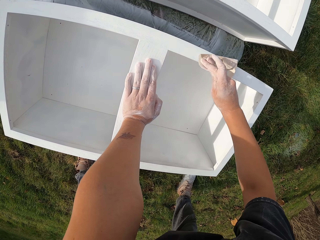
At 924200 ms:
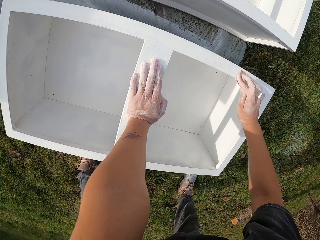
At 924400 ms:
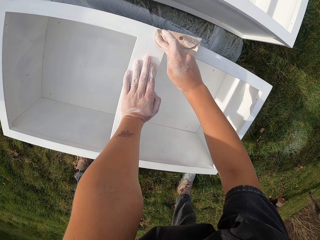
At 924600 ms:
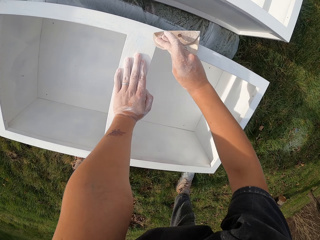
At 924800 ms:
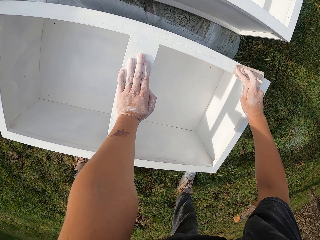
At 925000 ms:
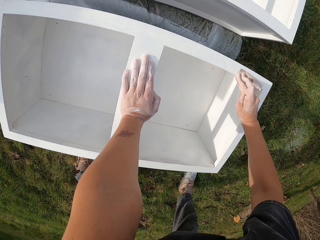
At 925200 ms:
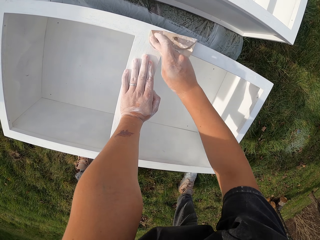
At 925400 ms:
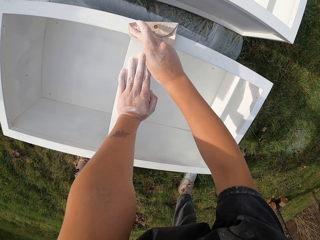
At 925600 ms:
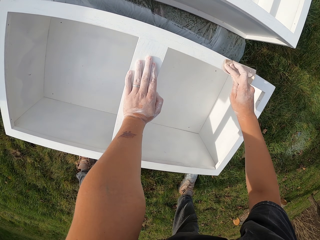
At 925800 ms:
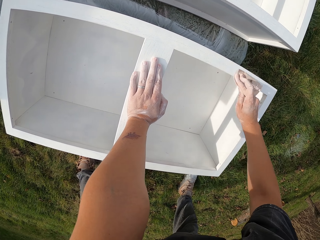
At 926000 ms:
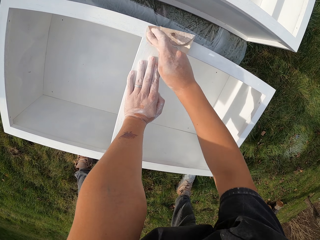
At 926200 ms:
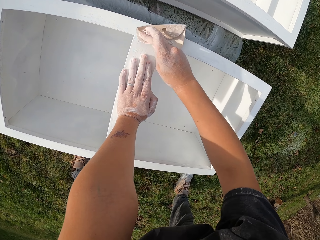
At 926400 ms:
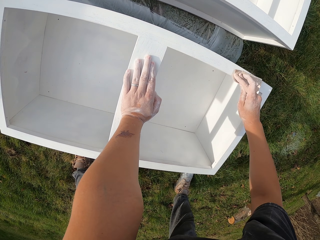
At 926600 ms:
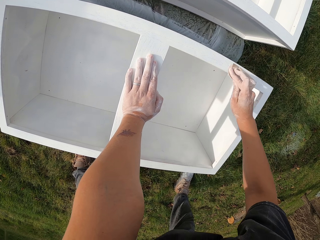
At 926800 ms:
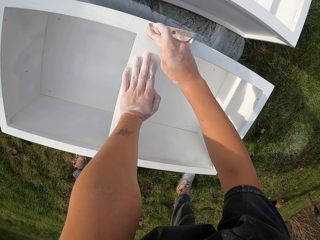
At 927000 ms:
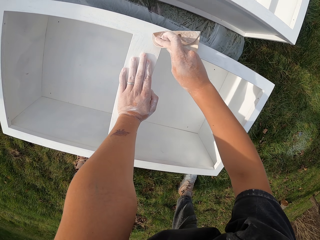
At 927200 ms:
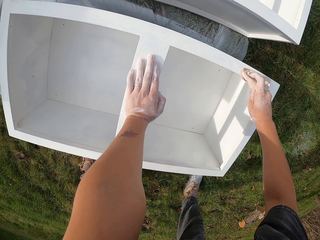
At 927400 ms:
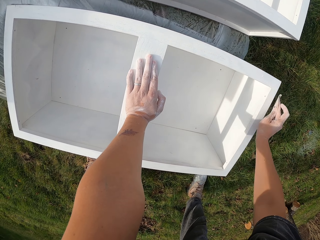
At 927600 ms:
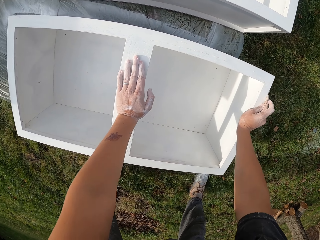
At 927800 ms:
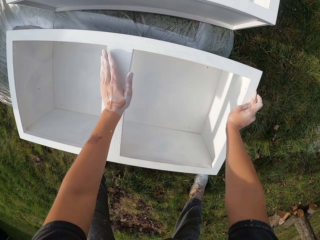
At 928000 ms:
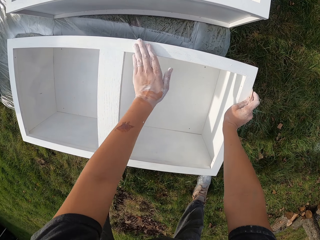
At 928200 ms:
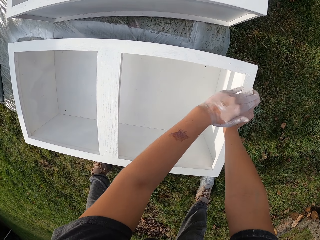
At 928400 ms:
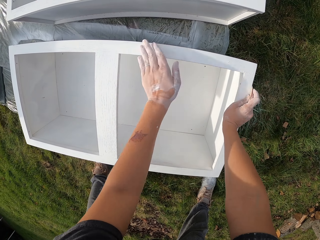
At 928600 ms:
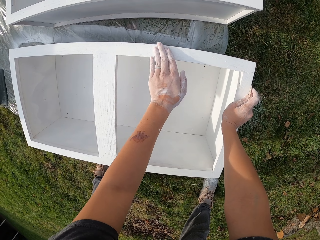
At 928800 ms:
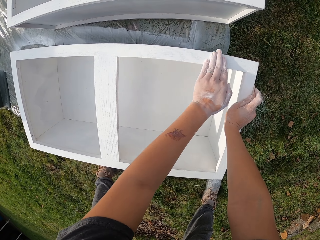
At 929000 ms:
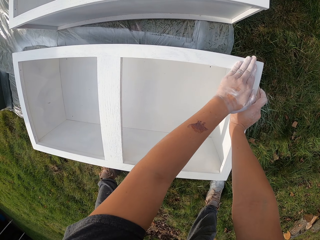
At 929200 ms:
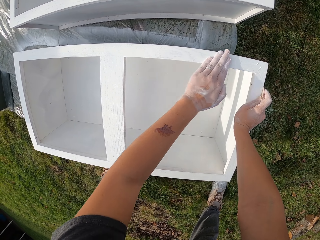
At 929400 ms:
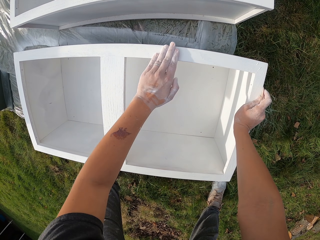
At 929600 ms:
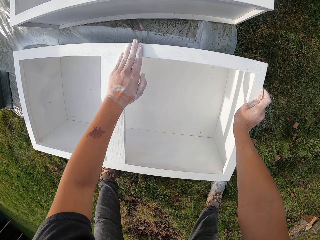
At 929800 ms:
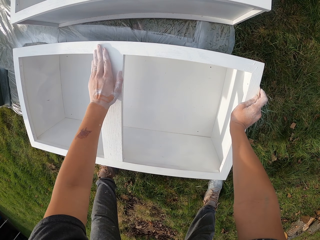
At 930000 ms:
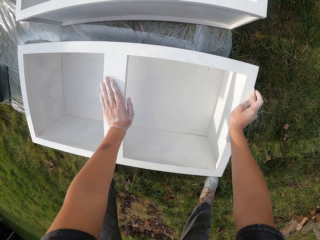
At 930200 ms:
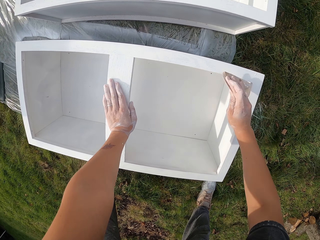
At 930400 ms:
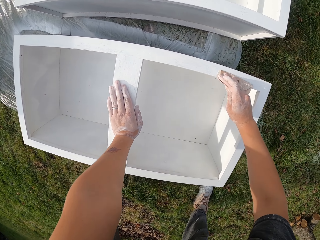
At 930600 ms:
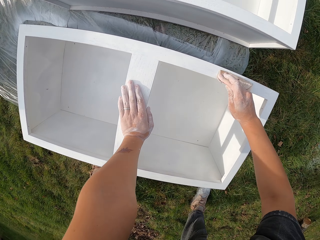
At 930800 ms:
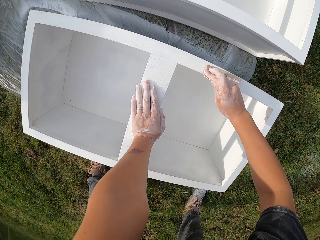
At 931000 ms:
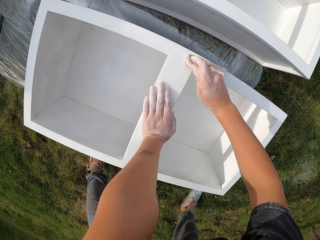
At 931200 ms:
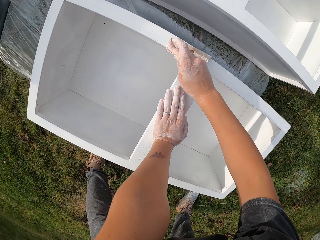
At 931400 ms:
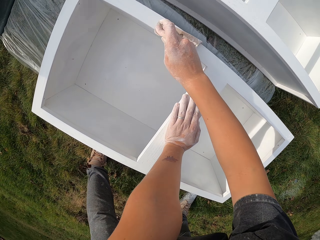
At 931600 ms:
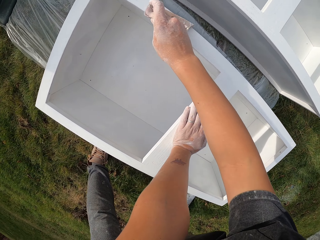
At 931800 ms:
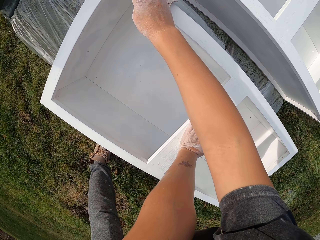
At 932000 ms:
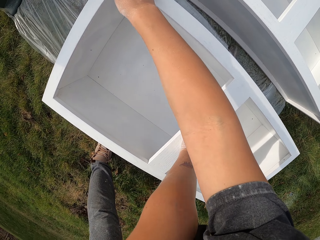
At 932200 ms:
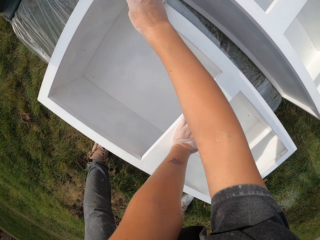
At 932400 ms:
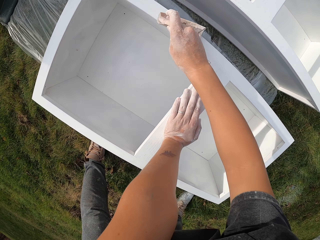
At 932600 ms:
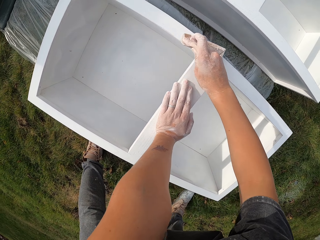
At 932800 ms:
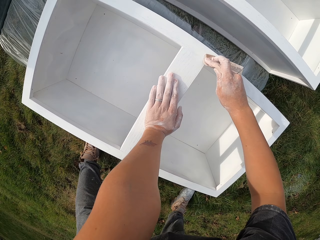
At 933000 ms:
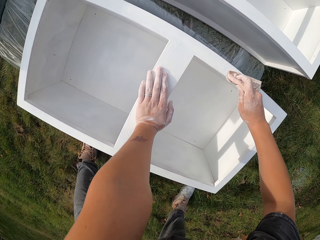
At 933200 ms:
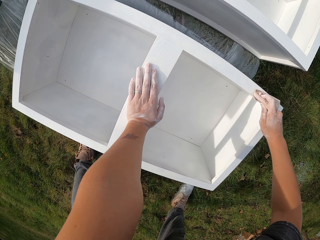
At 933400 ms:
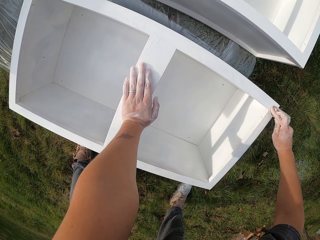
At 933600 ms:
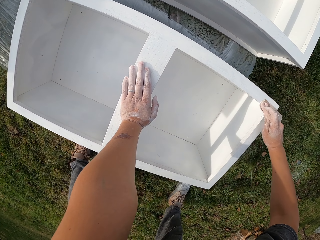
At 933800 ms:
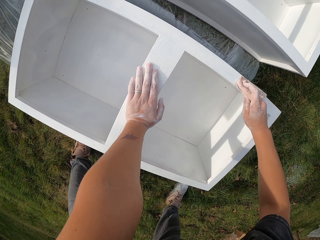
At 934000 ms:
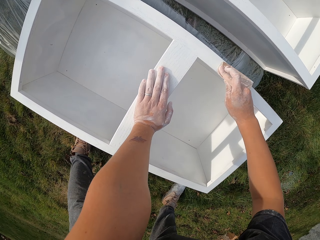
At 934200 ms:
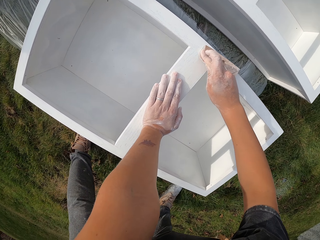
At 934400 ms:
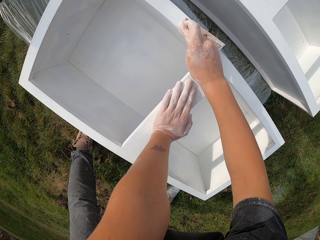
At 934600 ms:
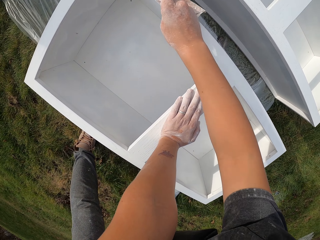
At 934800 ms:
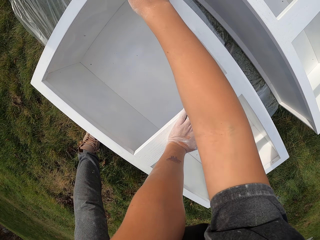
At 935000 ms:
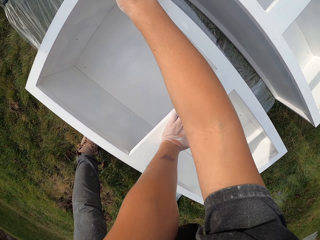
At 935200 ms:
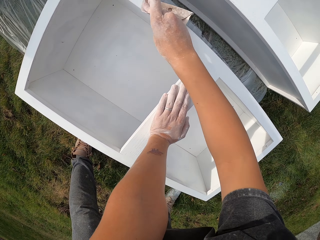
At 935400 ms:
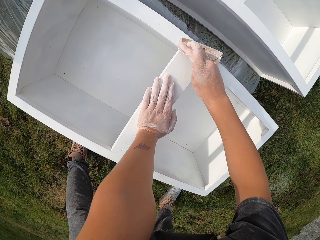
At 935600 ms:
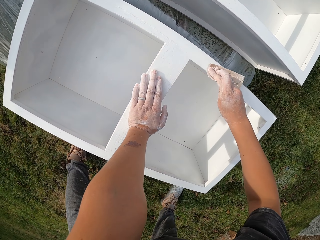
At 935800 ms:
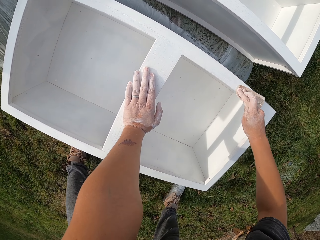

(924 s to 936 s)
The camera wearer rubs the structure with the left hand. They smoothen the structure with sandpaper.

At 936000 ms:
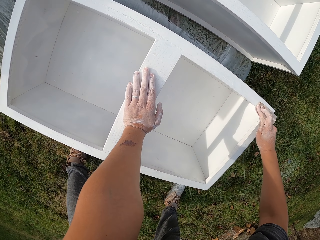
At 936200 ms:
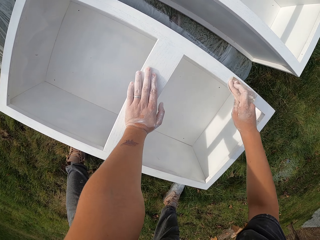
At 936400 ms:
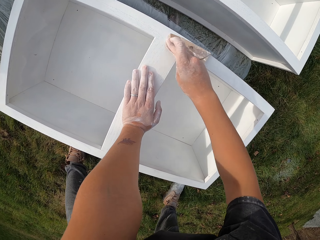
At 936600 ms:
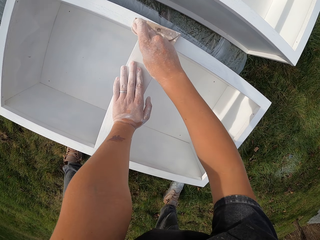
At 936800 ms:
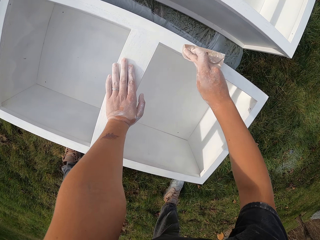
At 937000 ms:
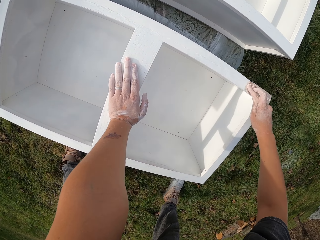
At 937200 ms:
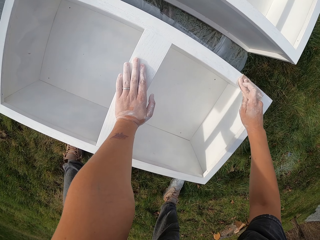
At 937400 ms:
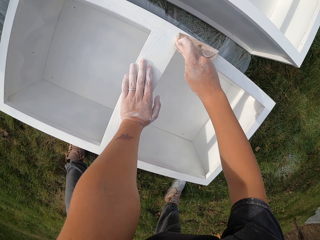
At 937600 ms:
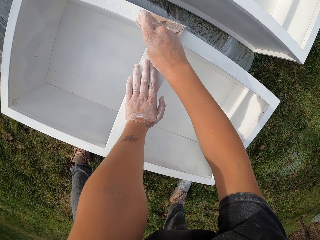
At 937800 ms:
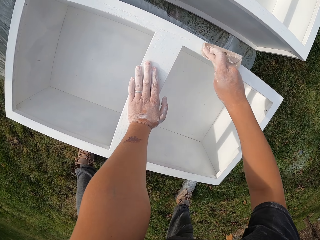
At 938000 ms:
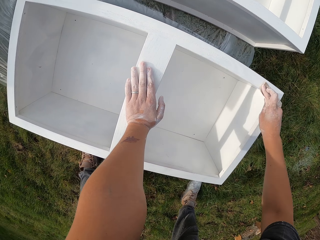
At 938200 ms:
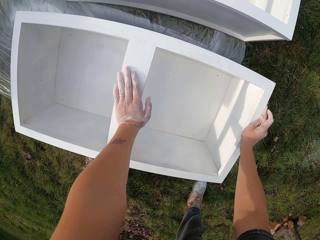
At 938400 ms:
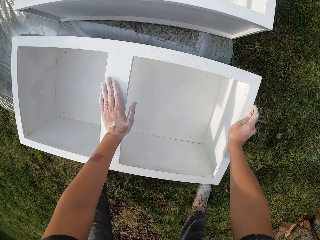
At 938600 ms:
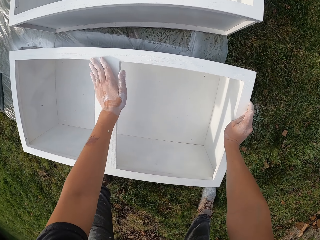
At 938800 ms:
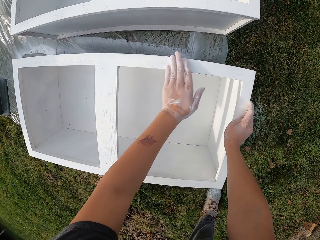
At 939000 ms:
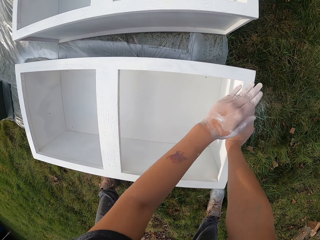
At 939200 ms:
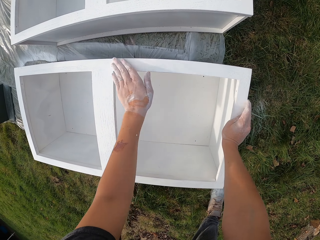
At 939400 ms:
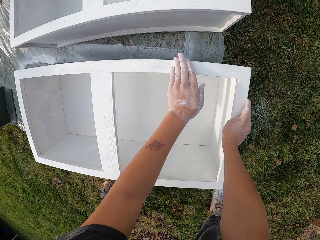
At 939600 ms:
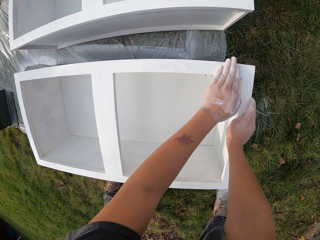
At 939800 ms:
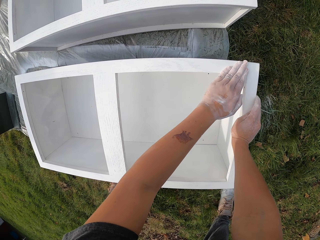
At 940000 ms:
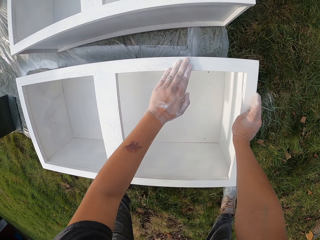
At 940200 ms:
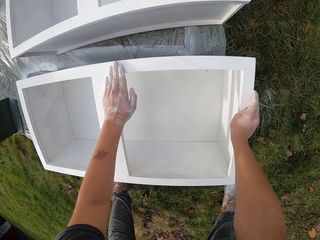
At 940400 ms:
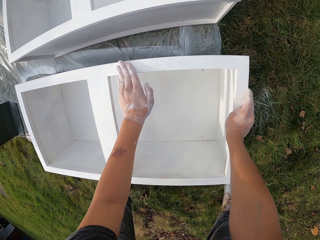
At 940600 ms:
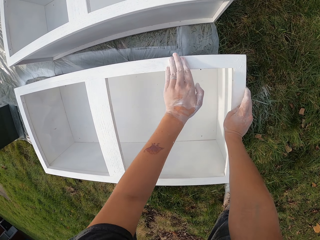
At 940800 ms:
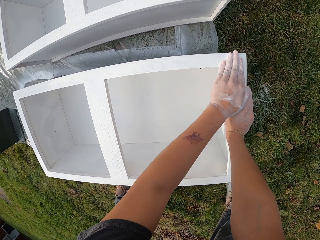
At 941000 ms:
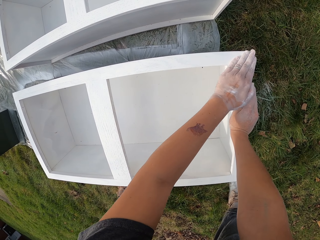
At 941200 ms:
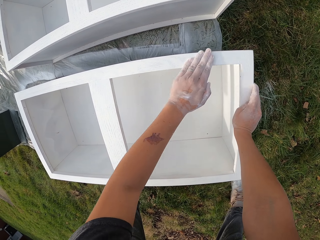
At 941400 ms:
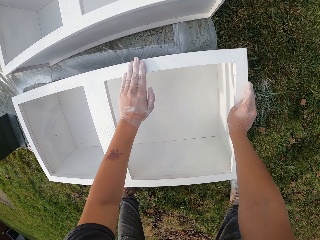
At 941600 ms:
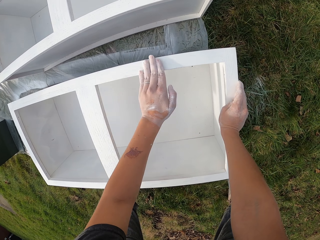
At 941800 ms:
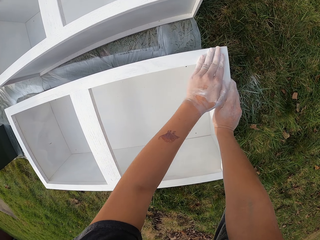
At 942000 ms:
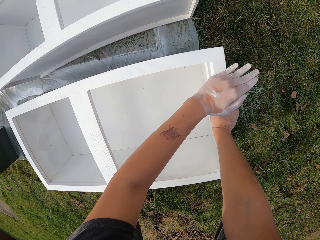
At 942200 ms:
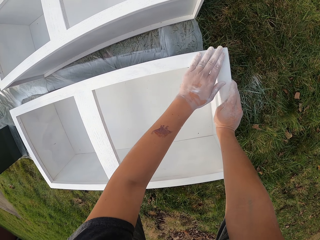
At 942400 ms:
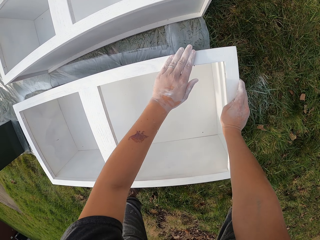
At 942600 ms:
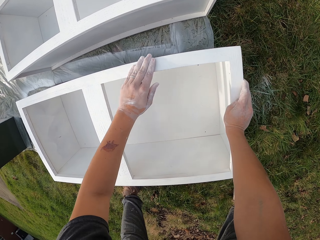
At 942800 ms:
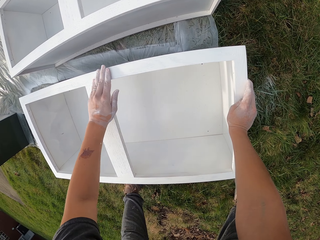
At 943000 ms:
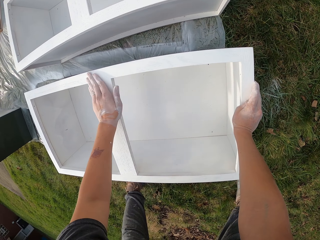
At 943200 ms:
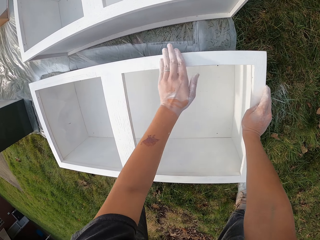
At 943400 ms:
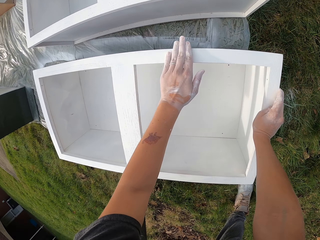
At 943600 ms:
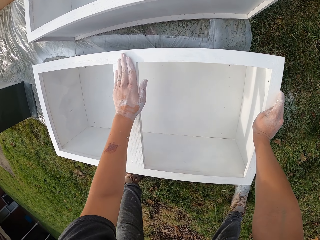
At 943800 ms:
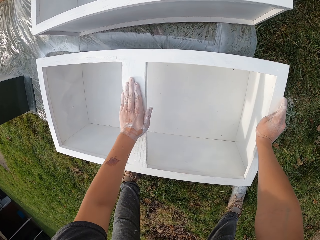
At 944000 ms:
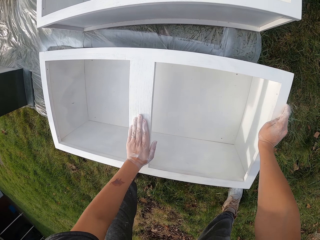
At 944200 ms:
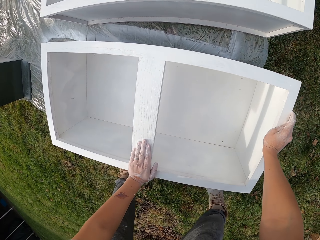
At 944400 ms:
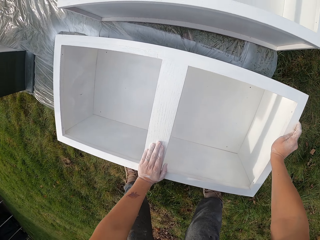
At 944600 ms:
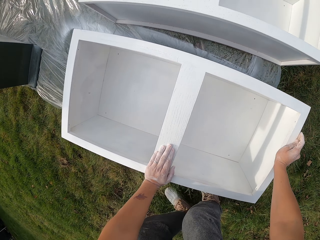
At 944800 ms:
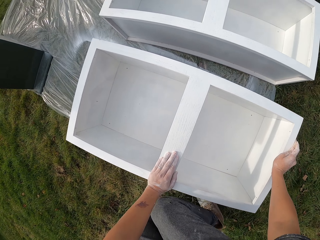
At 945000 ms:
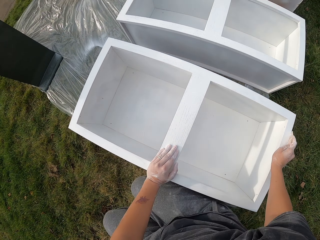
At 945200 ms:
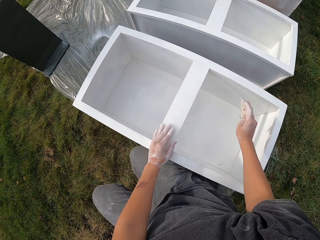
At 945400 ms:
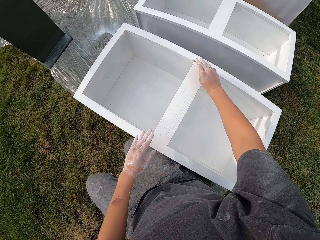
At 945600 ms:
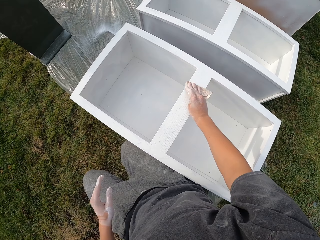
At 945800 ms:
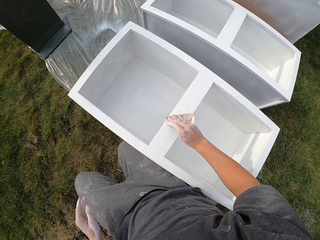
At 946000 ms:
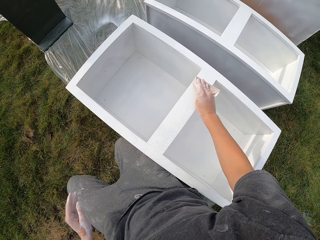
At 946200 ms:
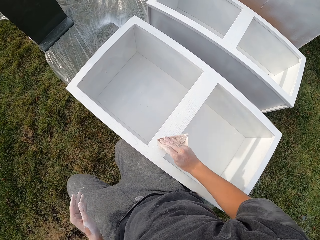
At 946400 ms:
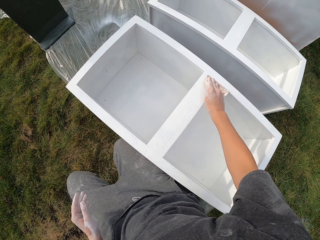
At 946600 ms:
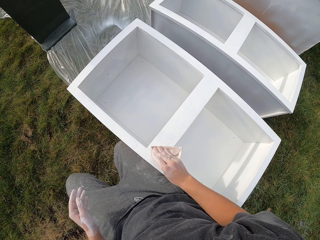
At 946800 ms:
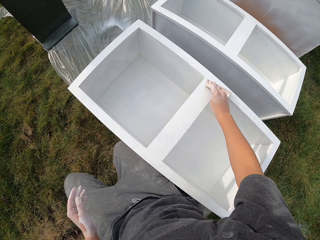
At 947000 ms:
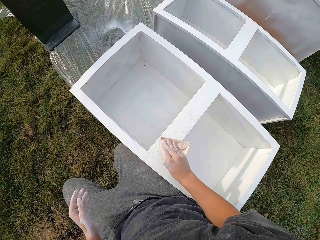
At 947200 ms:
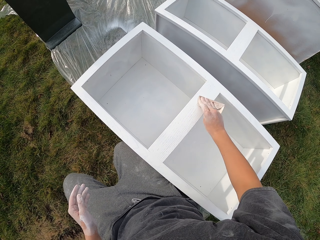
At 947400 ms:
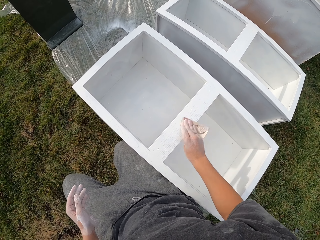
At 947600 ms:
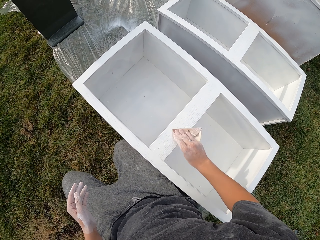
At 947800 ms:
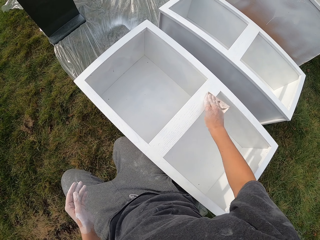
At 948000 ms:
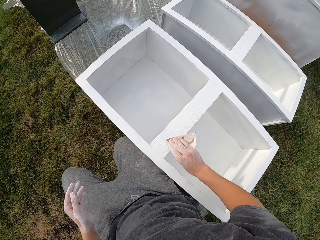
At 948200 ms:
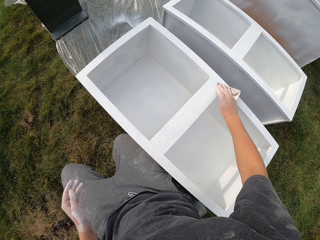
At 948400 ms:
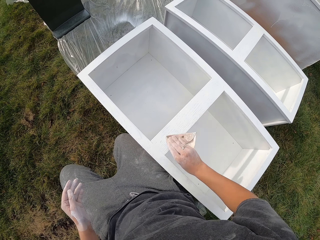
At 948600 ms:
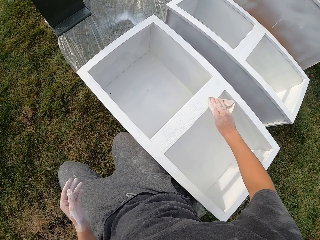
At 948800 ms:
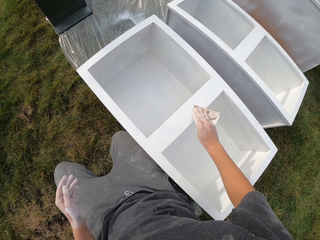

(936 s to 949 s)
The camera wearer rubs the structure with the left hand. They smoothen the structure with sandpaper. They bend down. They smoothen the structure with sandpaper.
